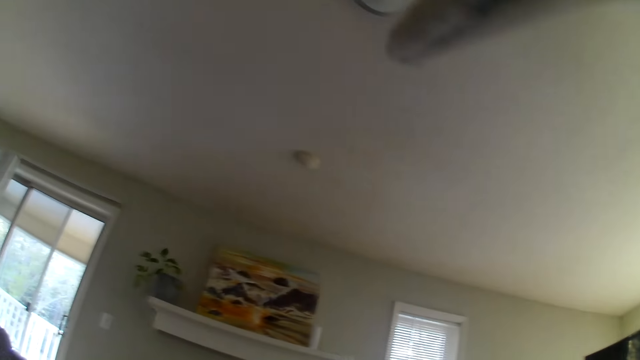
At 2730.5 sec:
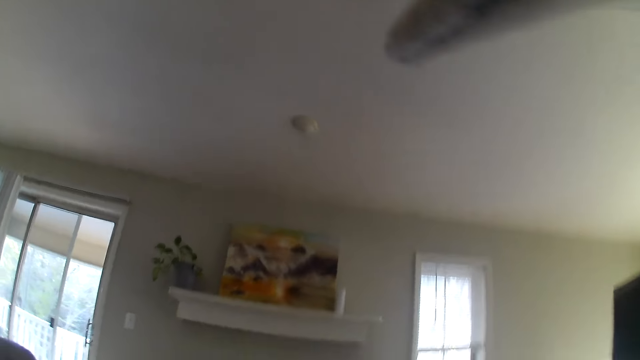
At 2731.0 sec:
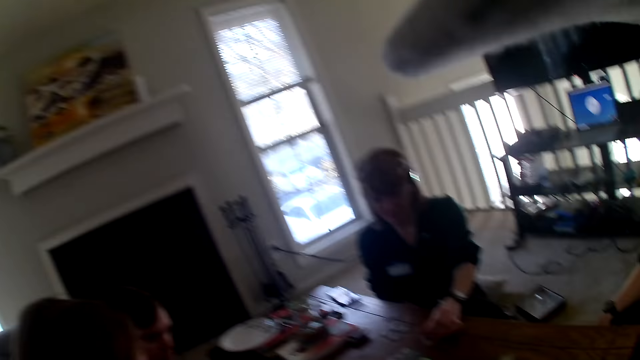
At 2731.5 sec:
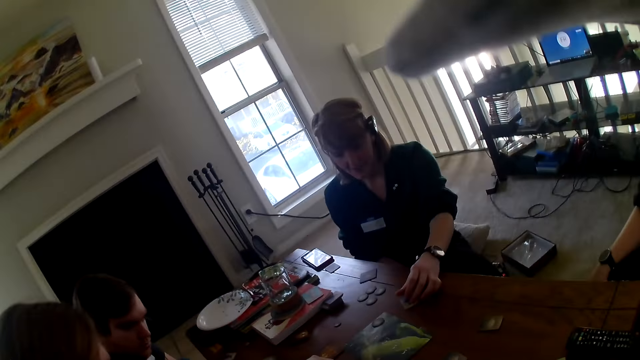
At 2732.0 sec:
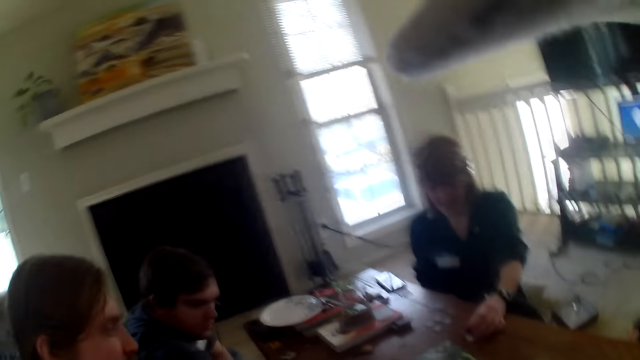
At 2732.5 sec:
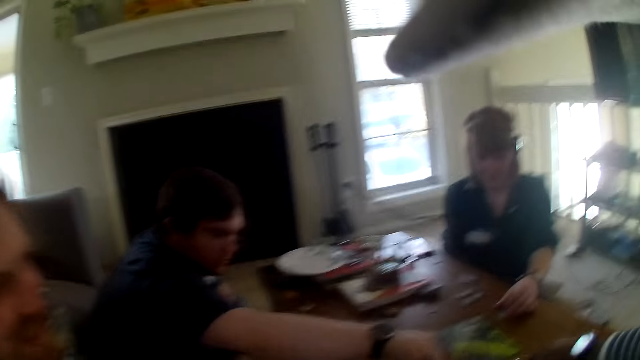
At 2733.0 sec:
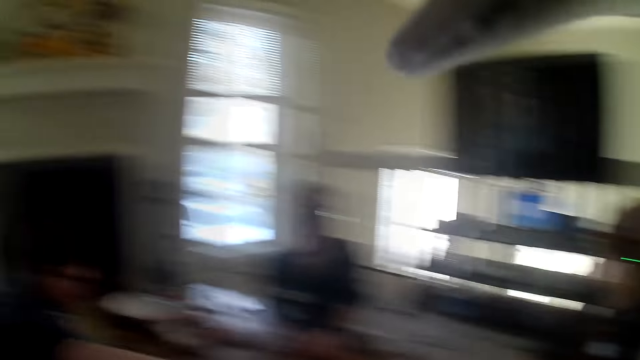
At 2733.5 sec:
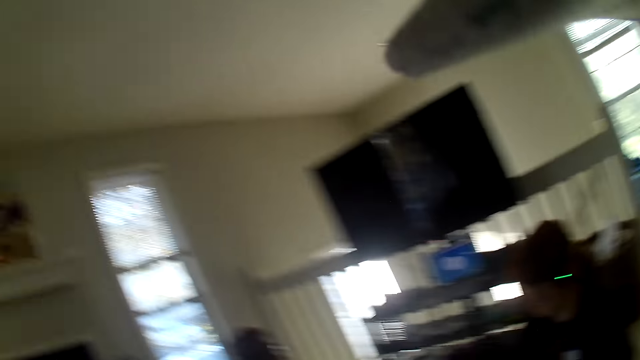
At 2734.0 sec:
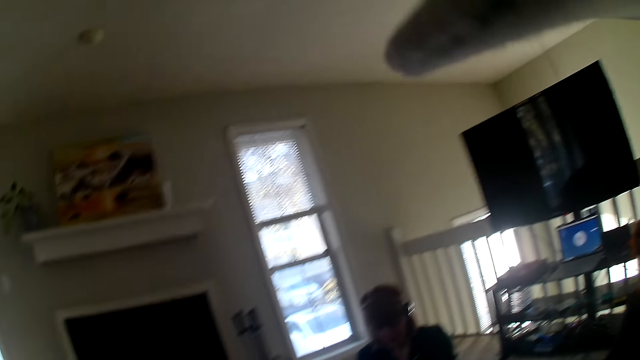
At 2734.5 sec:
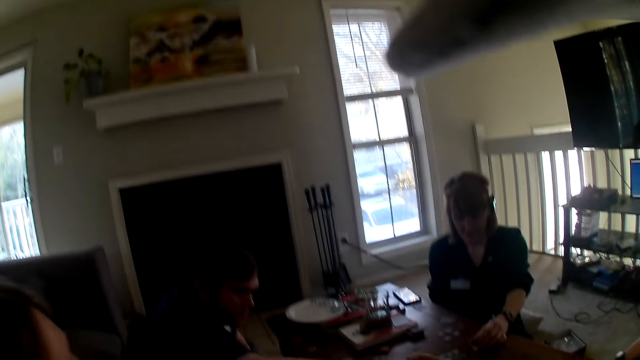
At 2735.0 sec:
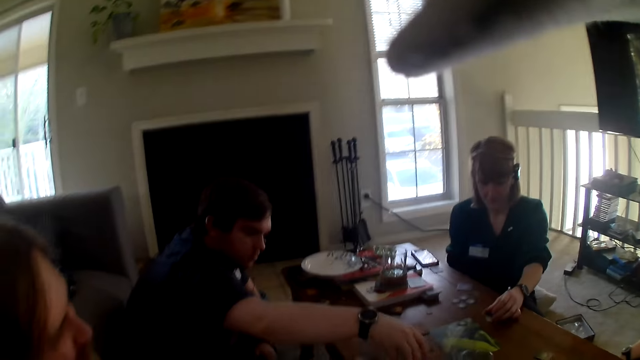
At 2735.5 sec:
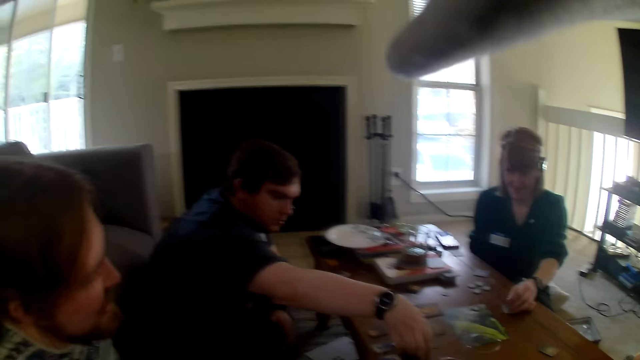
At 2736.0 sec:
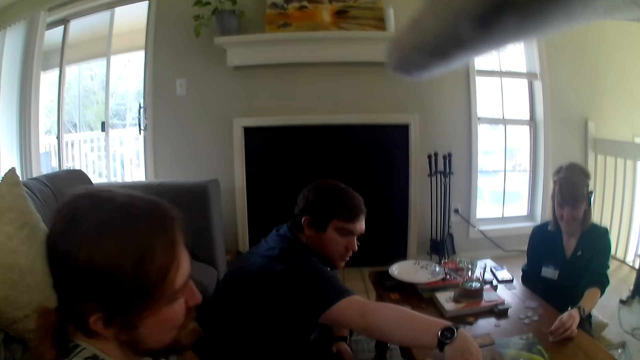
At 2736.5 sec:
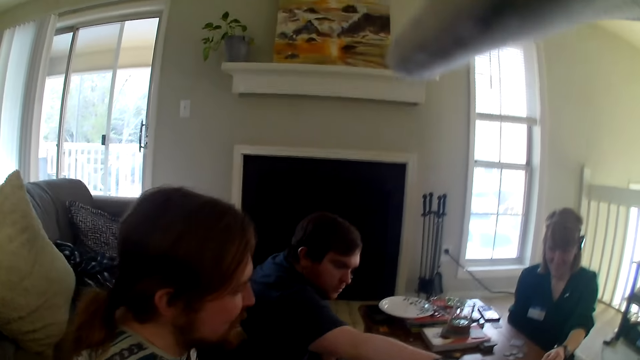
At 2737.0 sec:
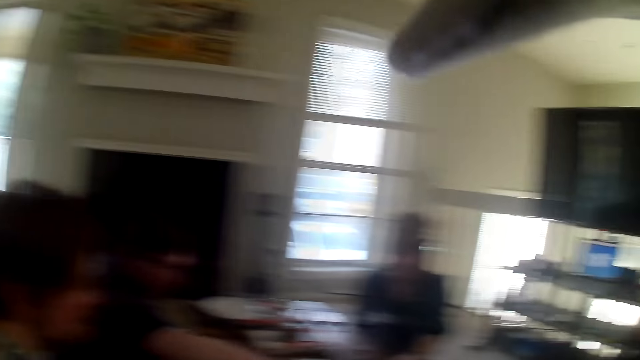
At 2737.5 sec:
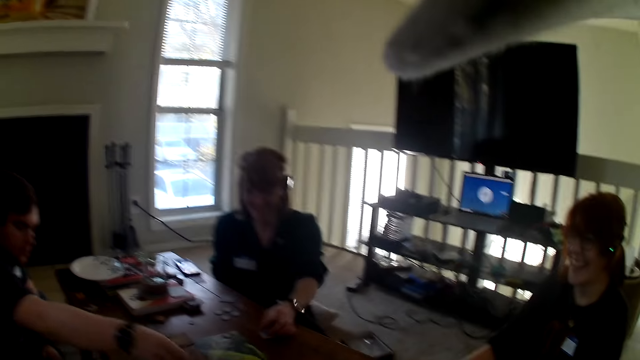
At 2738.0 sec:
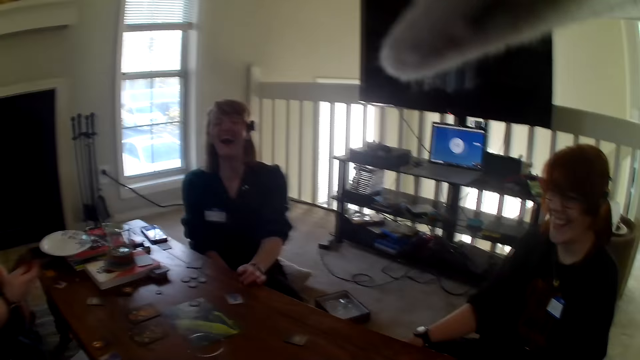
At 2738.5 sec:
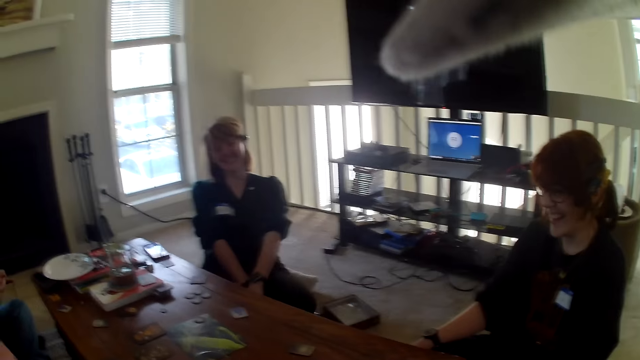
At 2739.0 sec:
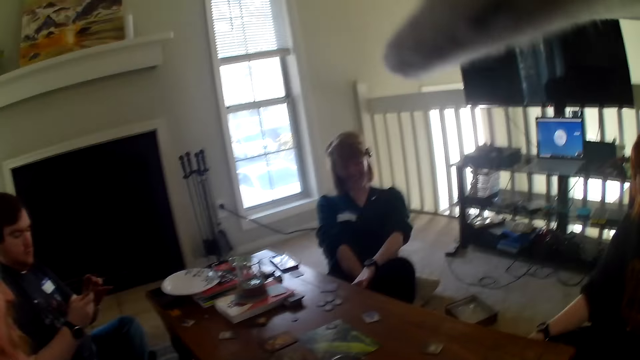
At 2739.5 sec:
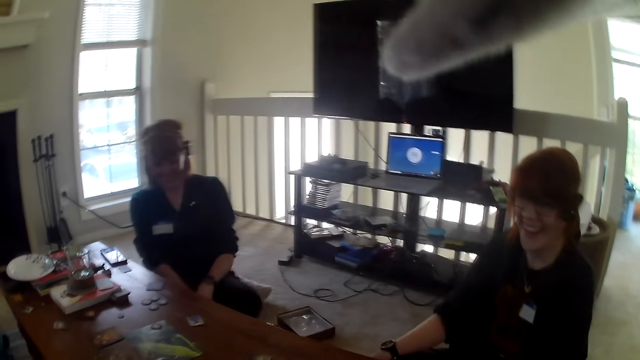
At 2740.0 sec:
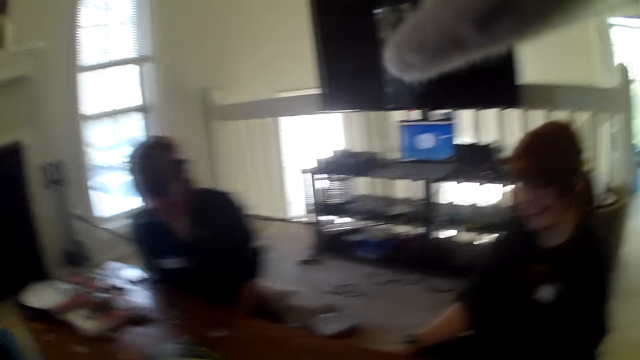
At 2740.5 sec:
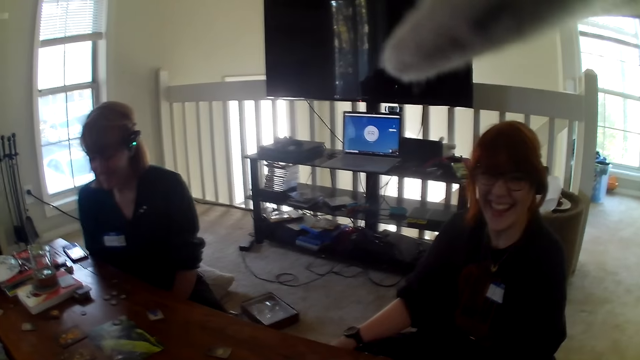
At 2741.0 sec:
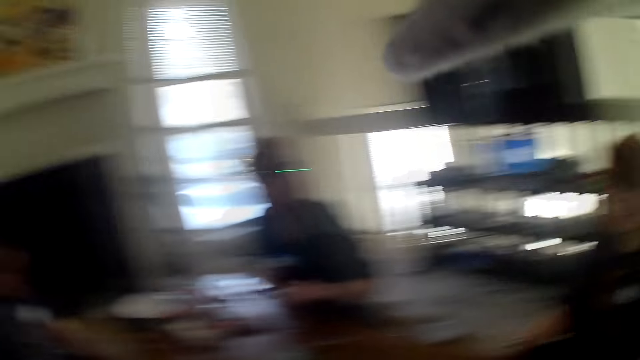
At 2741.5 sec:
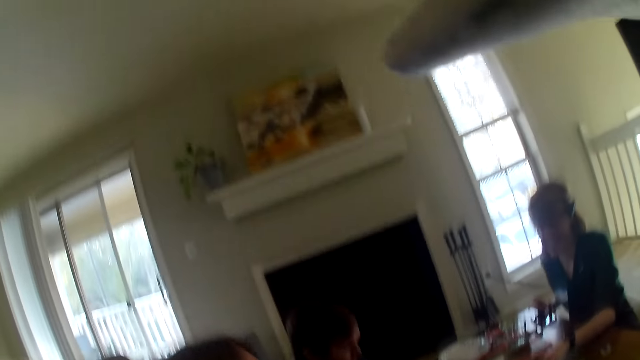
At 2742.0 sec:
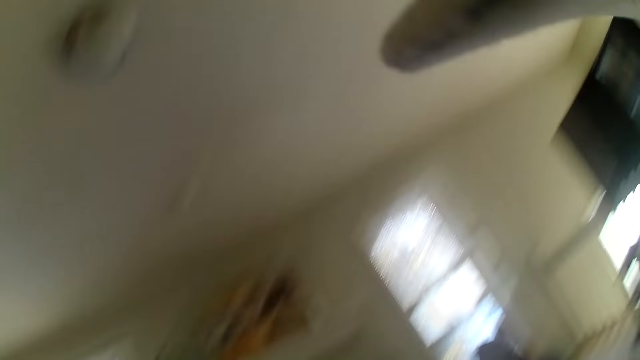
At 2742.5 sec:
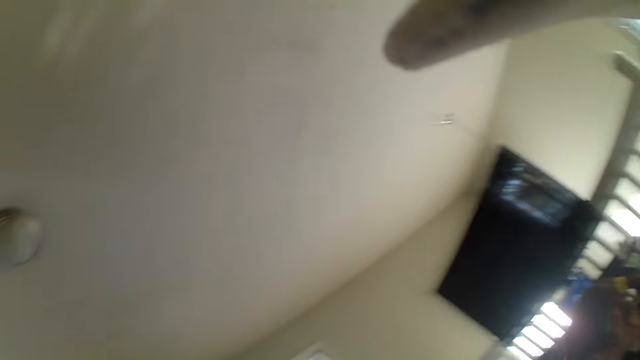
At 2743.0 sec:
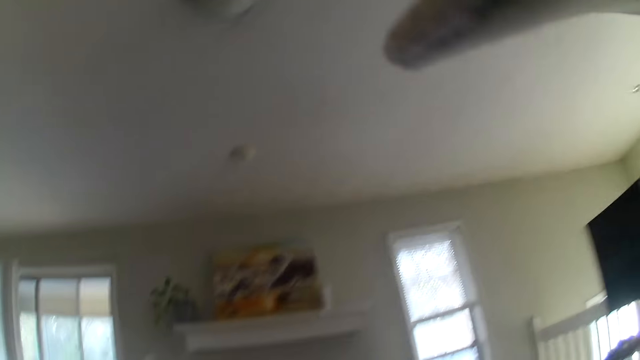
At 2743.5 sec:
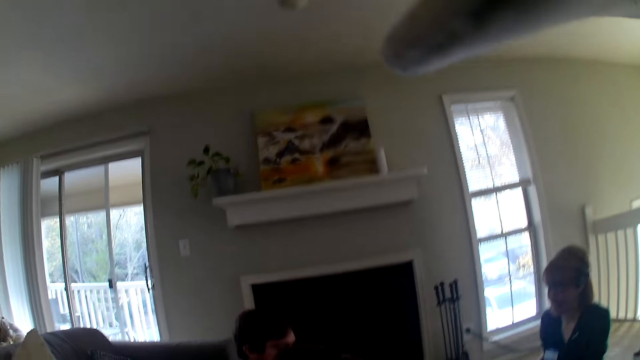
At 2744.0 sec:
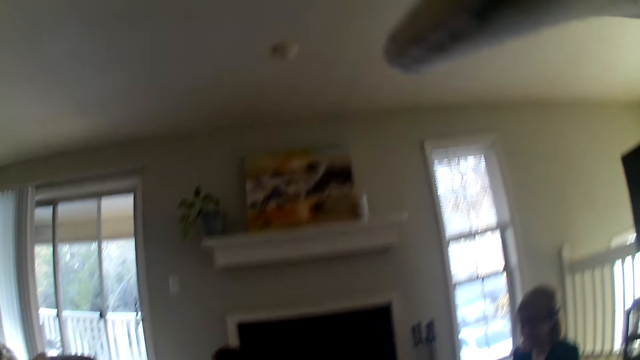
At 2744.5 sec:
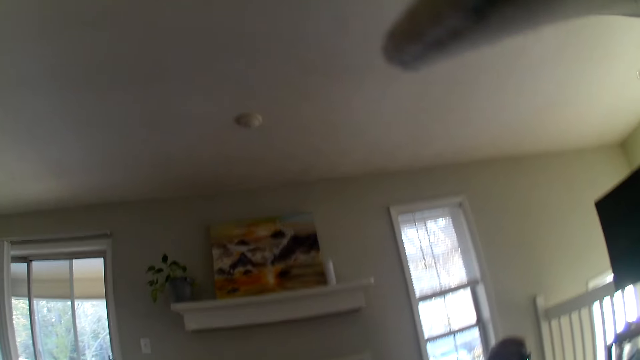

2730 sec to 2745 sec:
The camera wearer looks around the room. A woman looks at a card on the table. The camera wearer looks around the room. A person leans back on the chair. A man picks up cards from the table. The person touches the cards on the table. The camera wearer looks around the room.

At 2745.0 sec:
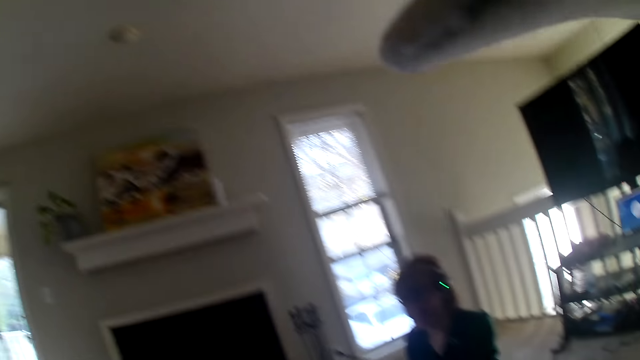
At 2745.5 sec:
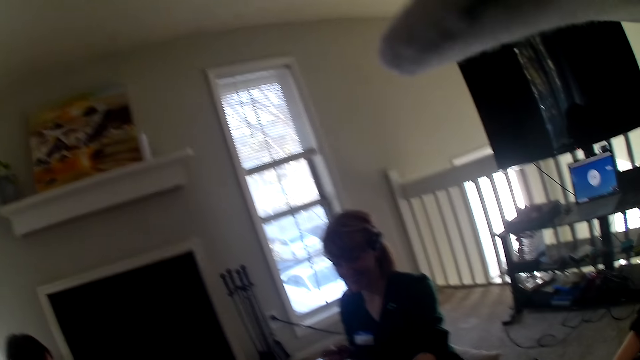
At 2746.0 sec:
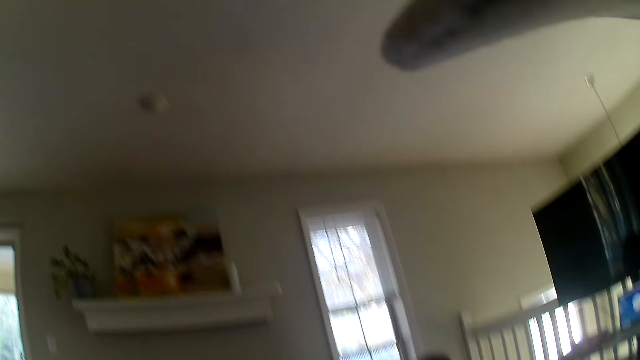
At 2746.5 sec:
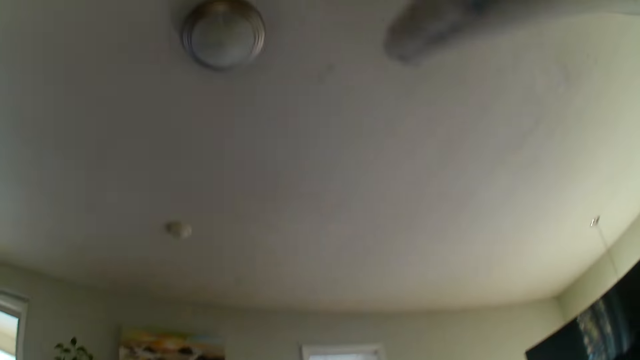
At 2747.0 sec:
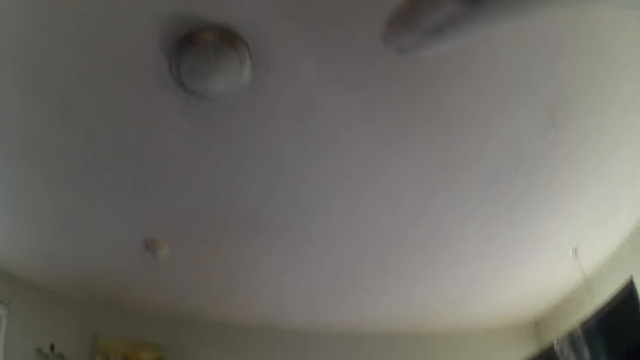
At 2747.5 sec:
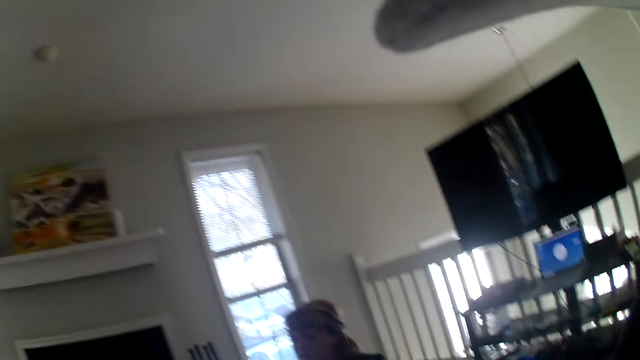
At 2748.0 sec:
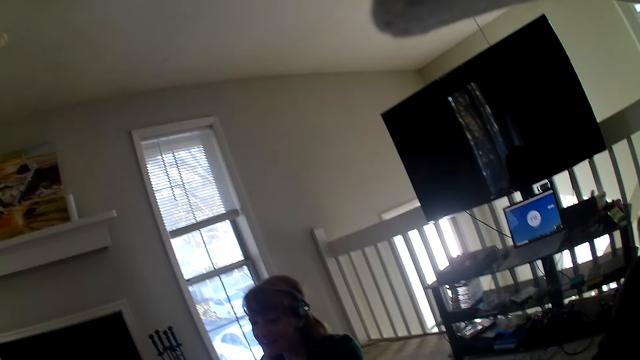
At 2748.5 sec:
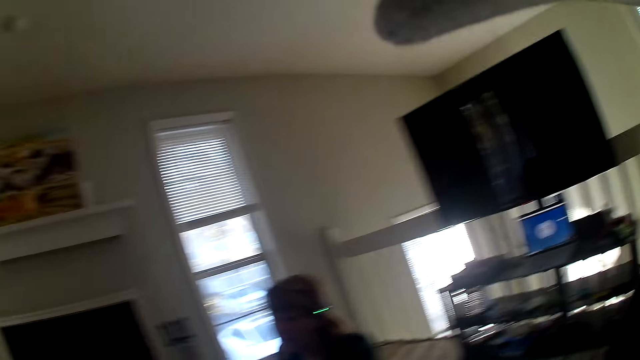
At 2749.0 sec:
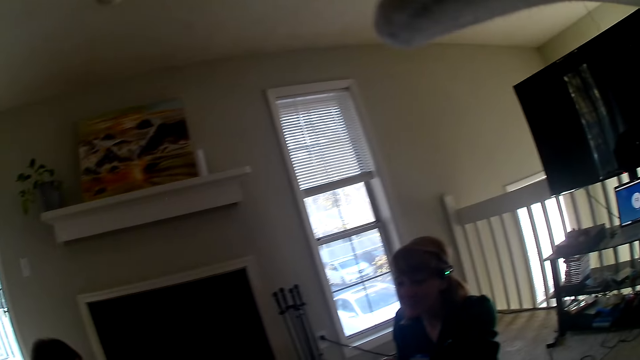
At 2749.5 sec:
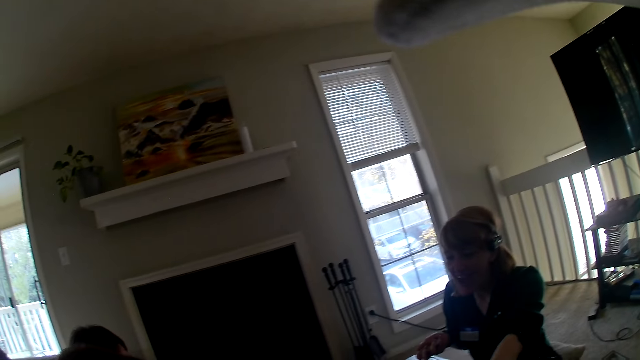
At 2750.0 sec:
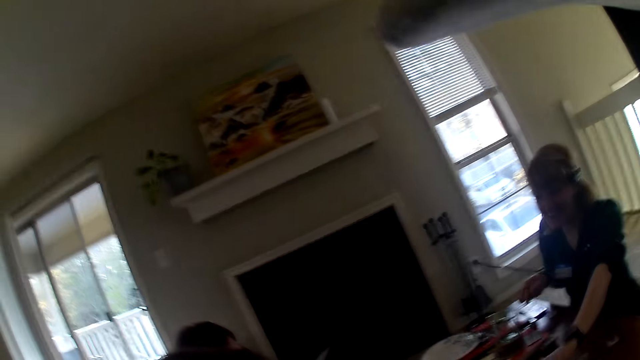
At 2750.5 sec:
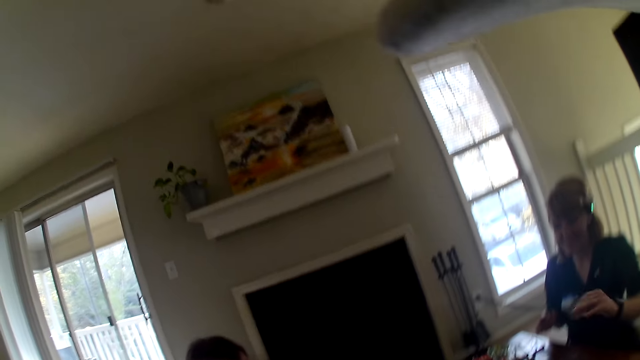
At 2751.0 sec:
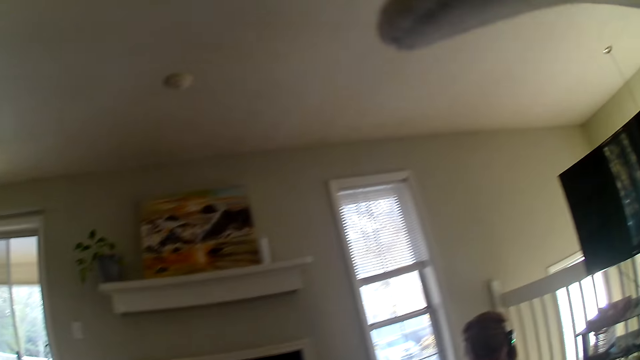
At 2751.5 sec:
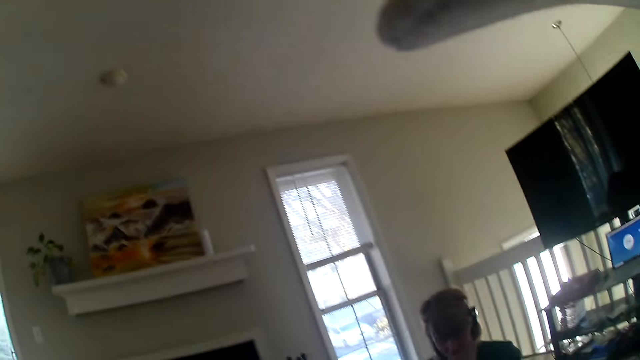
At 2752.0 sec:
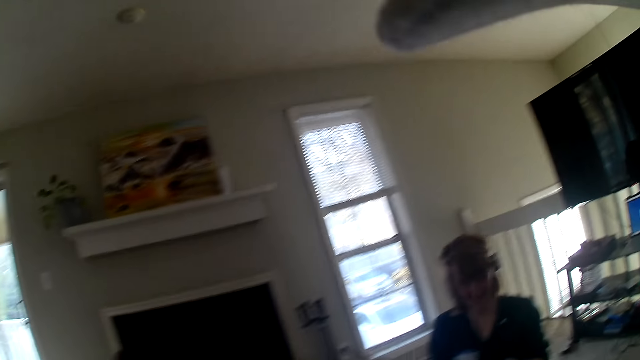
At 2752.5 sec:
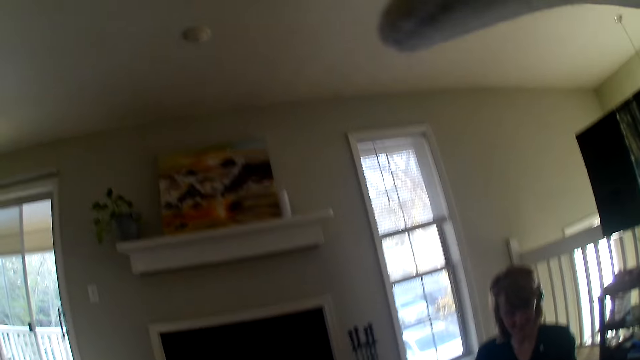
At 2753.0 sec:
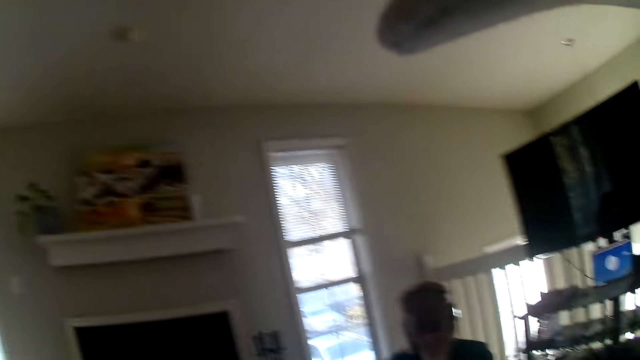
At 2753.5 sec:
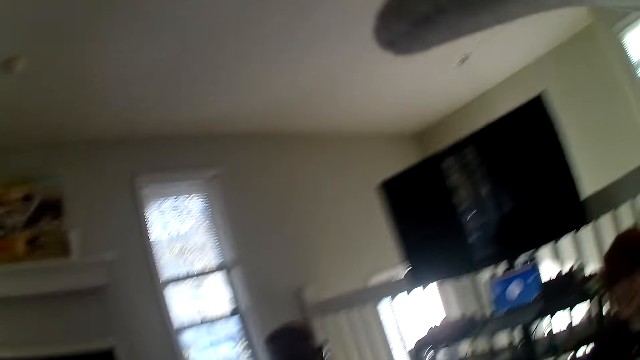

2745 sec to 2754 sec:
A person shuffles the card.
